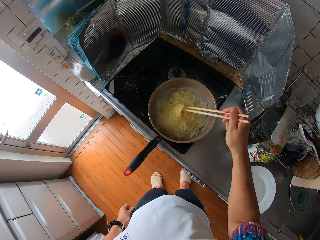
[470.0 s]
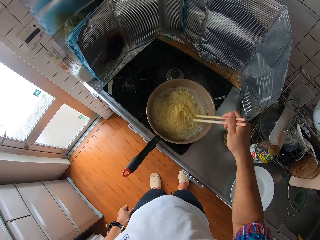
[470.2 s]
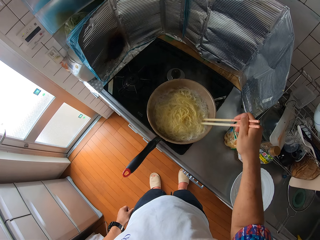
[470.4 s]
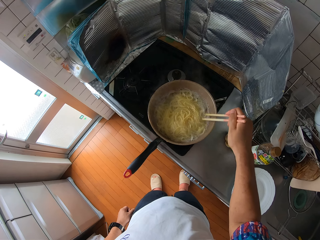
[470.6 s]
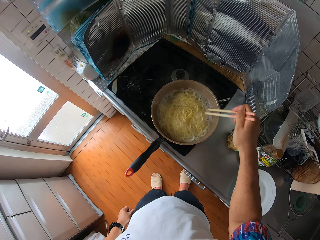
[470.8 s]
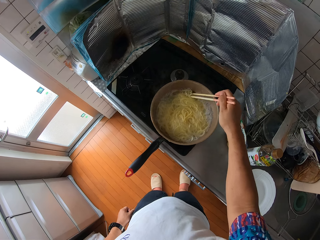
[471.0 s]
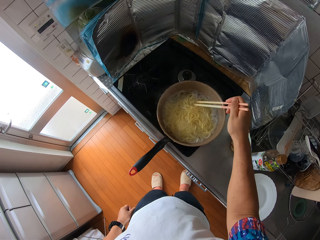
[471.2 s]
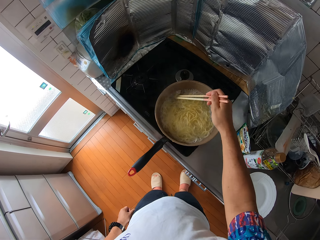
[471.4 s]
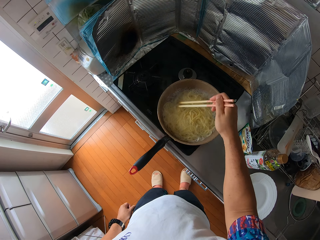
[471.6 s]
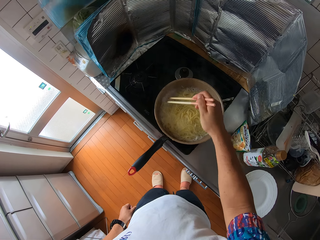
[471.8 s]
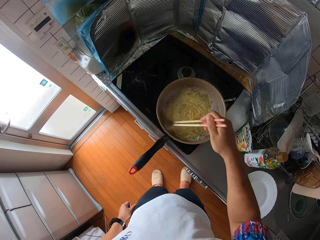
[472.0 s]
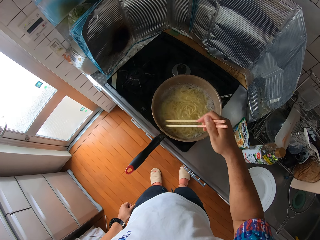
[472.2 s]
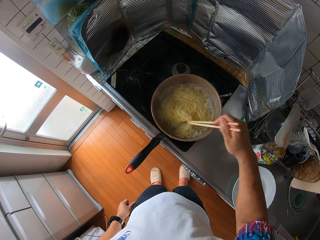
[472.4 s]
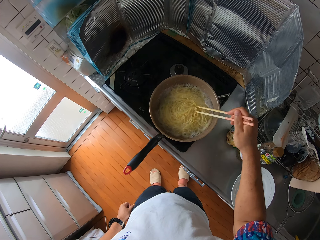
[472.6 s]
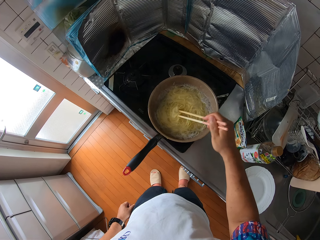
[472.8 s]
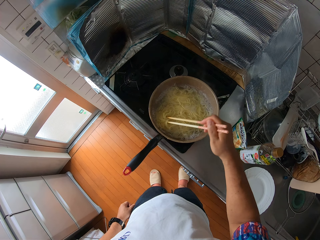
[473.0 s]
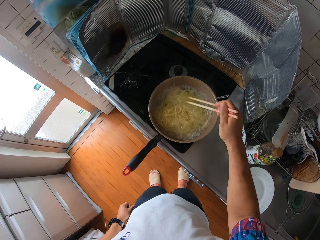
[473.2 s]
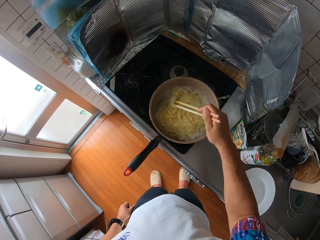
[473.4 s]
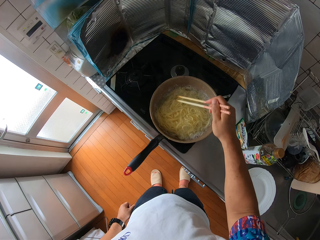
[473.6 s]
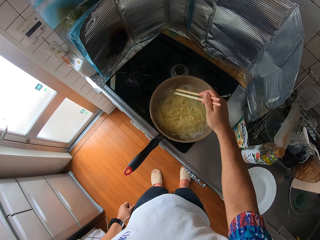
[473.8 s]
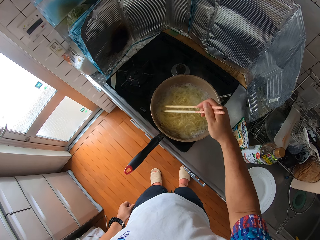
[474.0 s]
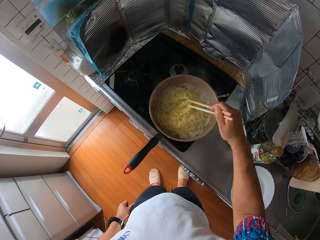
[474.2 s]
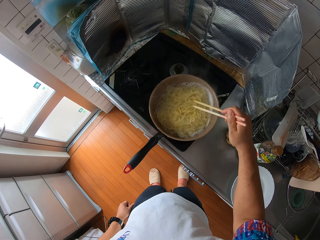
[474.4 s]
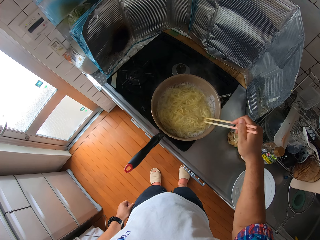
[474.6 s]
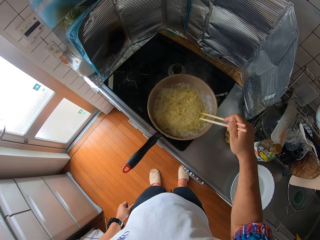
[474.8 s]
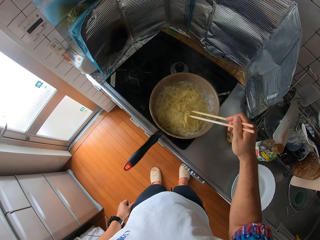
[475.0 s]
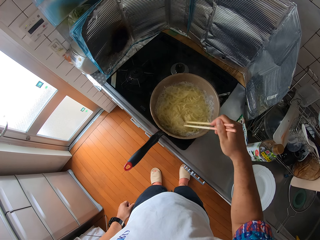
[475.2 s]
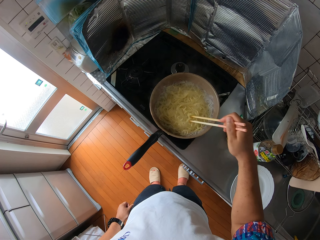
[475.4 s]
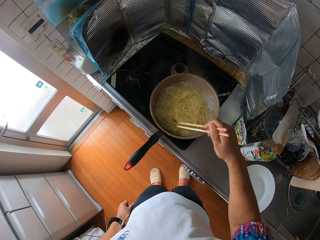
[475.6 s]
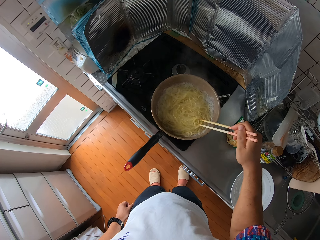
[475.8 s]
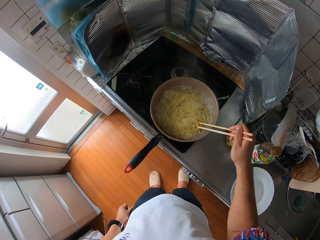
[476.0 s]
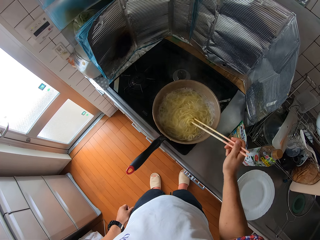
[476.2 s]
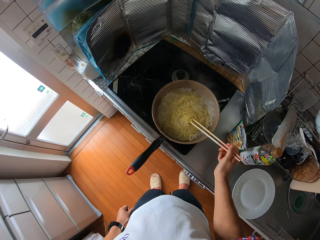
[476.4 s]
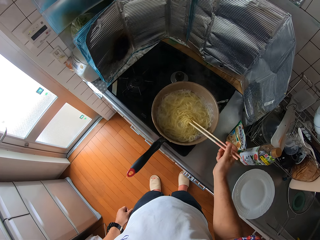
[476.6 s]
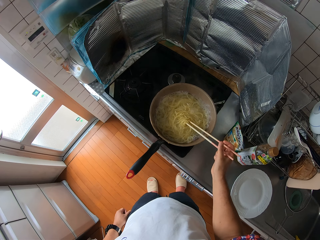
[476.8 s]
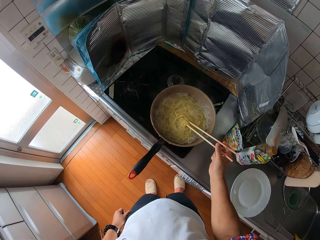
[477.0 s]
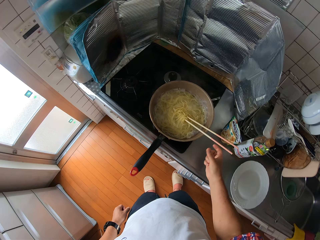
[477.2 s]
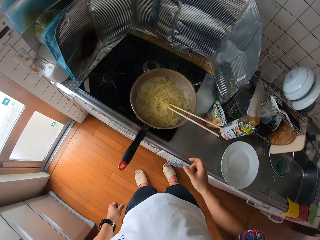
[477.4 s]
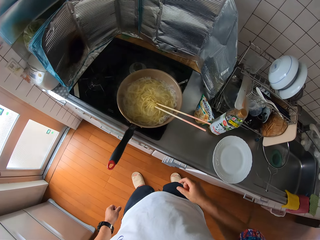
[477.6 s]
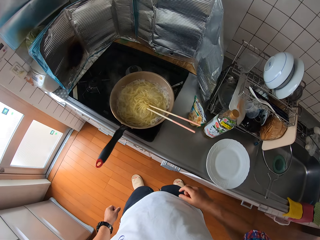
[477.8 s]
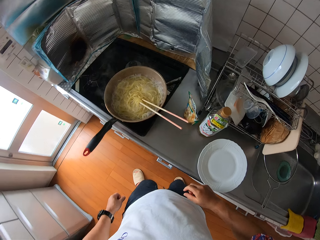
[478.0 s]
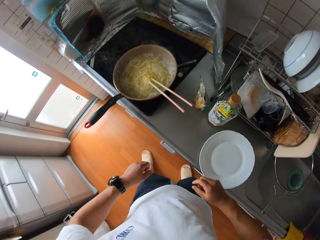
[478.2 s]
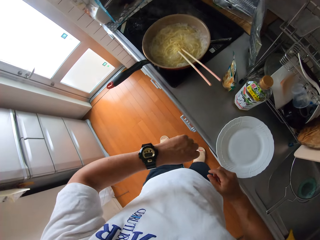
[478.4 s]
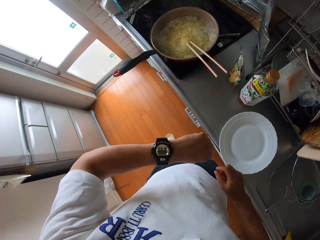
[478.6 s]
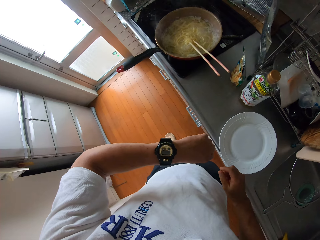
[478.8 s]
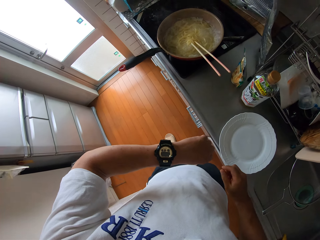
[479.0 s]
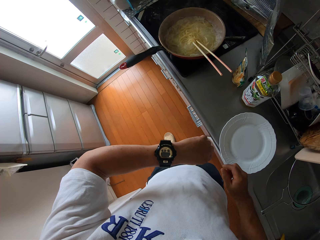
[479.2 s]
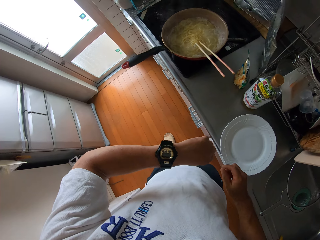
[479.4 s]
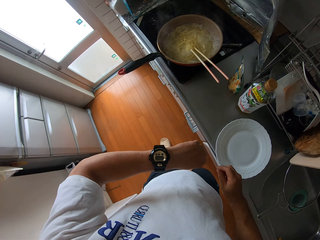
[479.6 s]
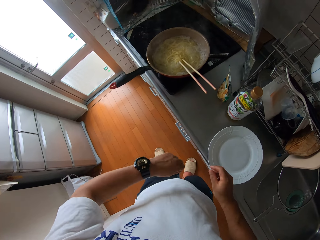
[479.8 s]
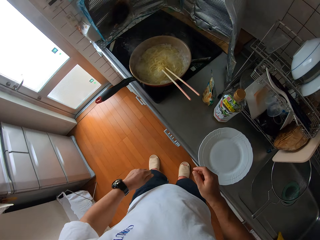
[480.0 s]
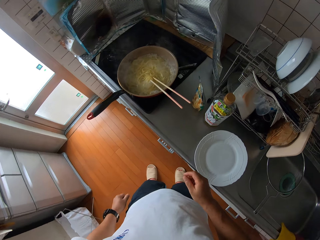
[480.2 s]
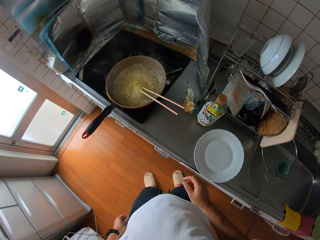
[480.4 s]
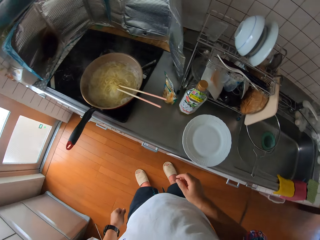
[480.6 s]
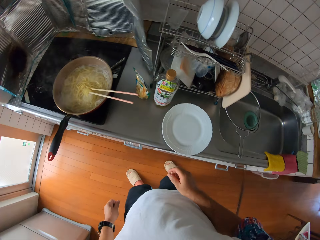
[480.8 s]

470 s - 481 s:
The camera wearer leans the chopsticks on the cooking pot. They move a leg, look at the wrist watch, and move a leg.

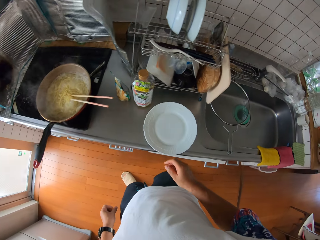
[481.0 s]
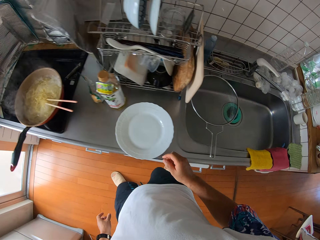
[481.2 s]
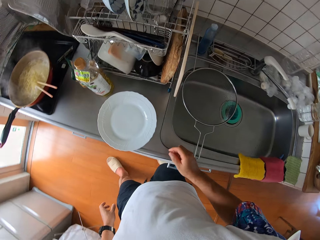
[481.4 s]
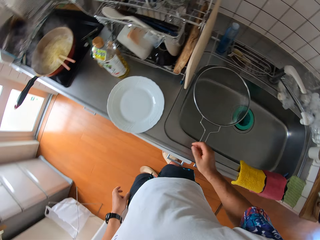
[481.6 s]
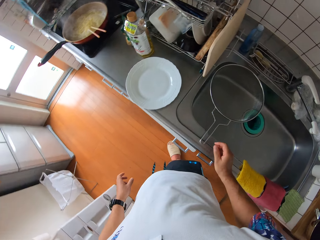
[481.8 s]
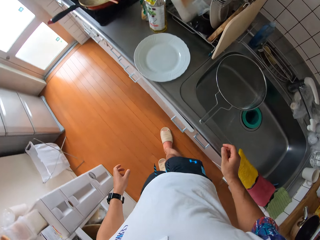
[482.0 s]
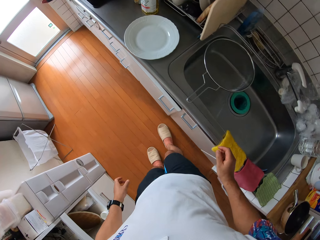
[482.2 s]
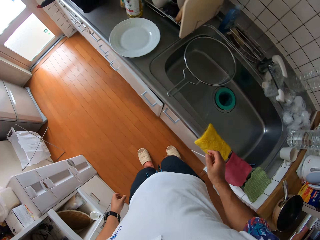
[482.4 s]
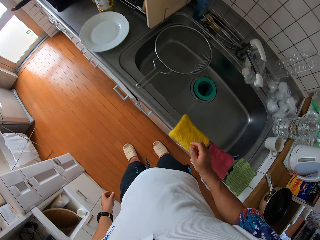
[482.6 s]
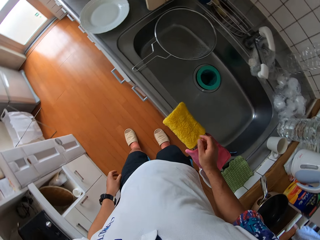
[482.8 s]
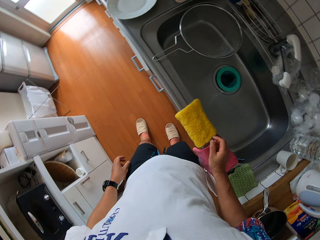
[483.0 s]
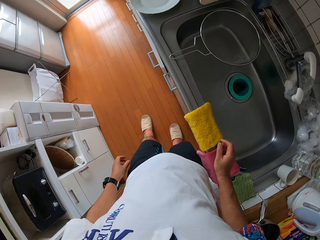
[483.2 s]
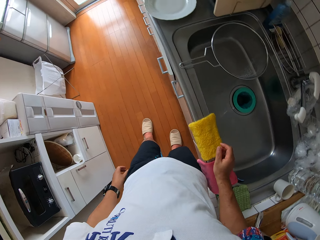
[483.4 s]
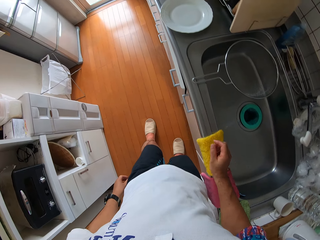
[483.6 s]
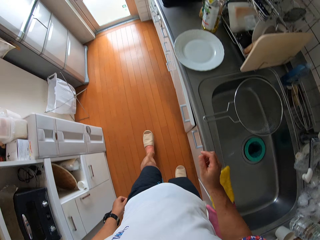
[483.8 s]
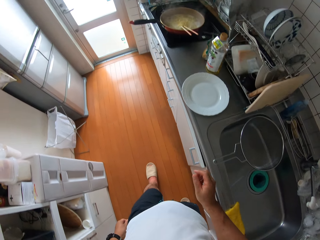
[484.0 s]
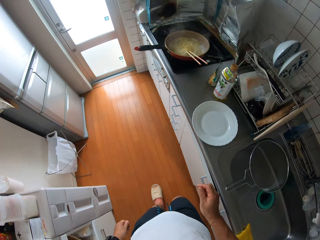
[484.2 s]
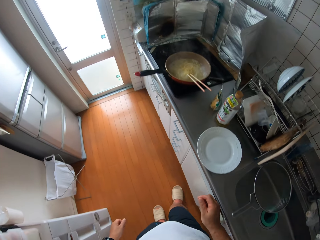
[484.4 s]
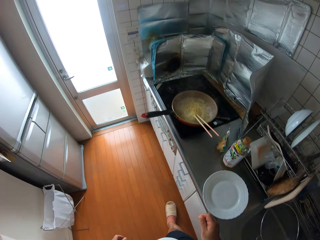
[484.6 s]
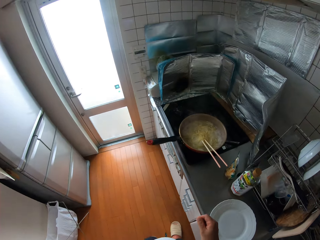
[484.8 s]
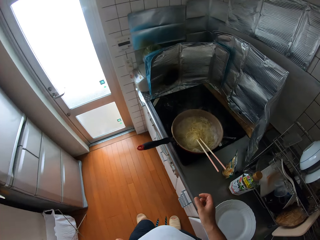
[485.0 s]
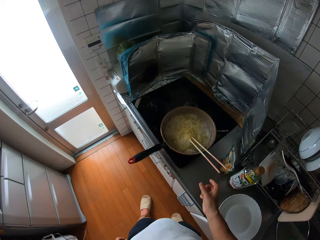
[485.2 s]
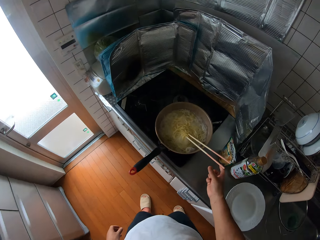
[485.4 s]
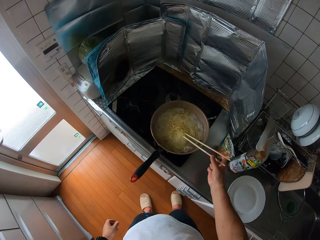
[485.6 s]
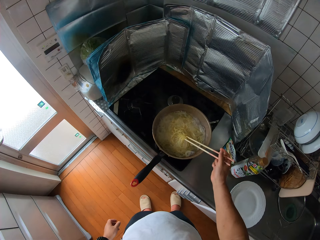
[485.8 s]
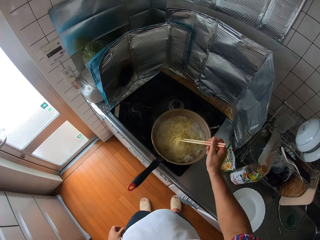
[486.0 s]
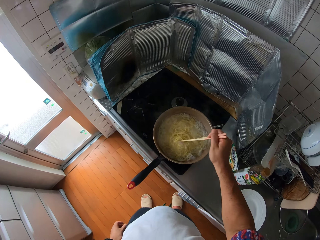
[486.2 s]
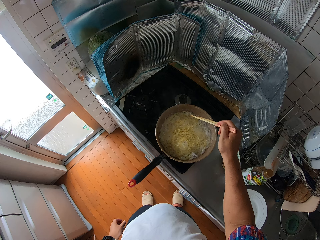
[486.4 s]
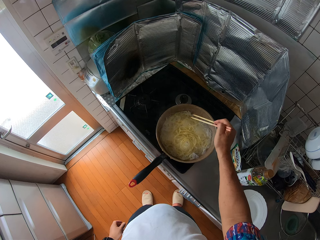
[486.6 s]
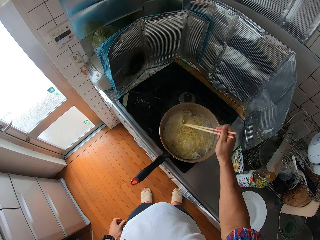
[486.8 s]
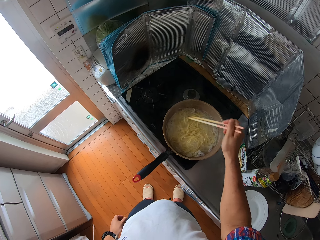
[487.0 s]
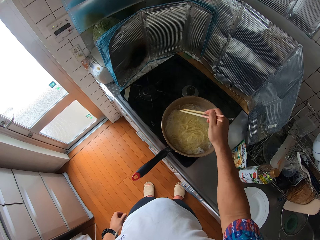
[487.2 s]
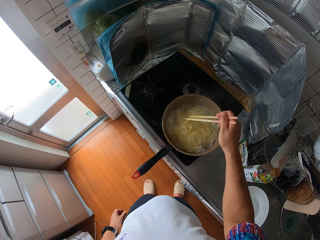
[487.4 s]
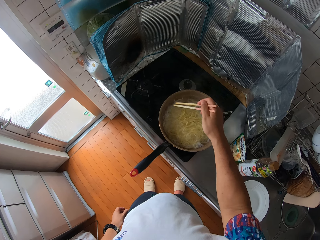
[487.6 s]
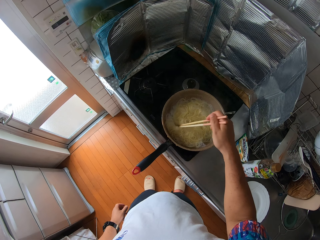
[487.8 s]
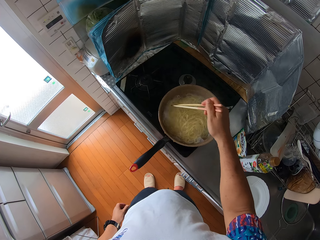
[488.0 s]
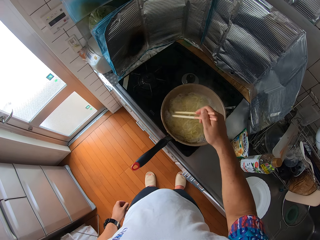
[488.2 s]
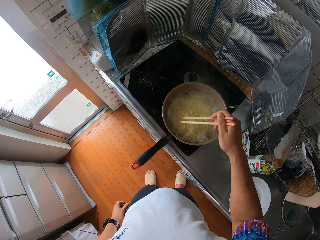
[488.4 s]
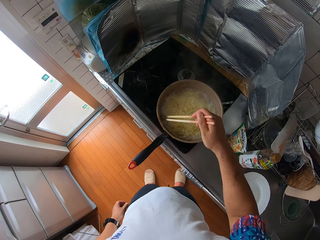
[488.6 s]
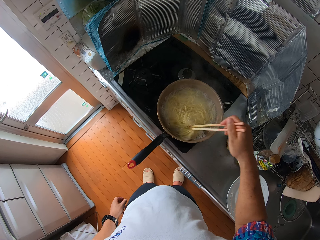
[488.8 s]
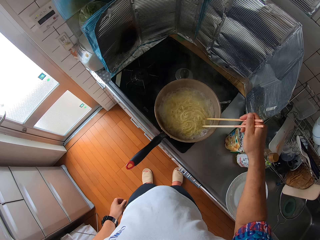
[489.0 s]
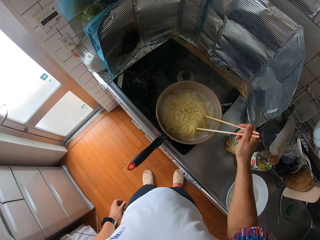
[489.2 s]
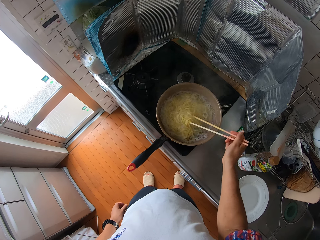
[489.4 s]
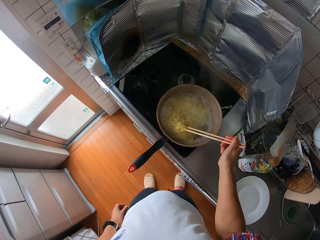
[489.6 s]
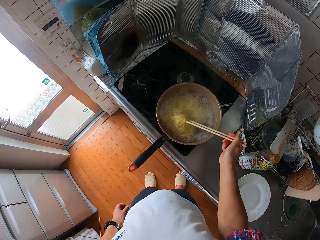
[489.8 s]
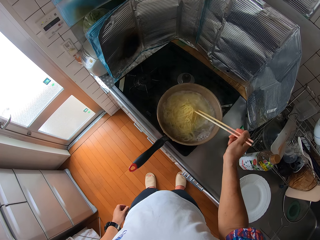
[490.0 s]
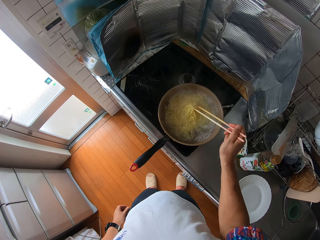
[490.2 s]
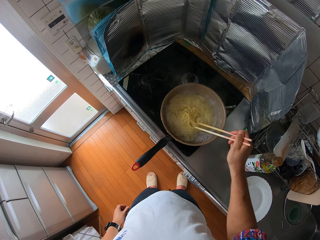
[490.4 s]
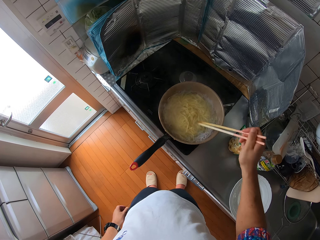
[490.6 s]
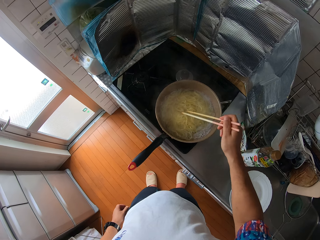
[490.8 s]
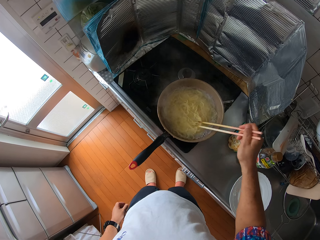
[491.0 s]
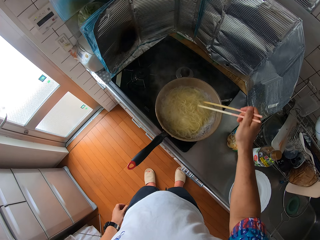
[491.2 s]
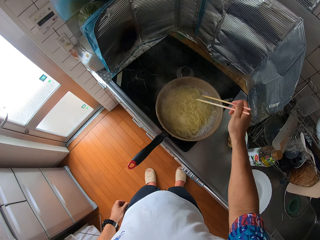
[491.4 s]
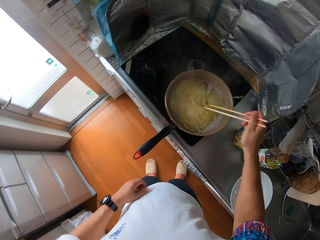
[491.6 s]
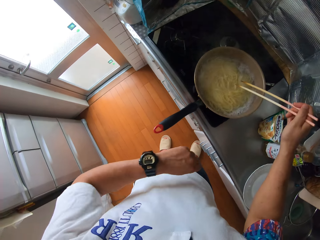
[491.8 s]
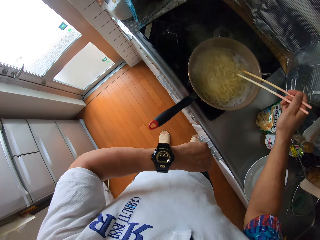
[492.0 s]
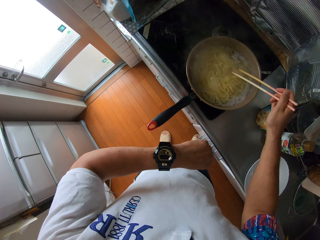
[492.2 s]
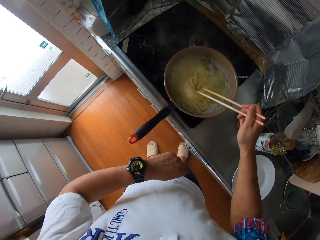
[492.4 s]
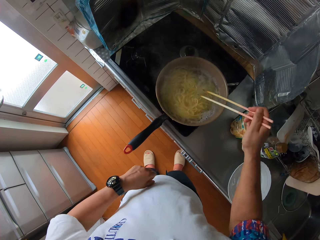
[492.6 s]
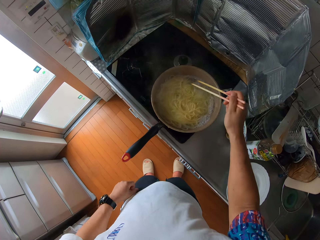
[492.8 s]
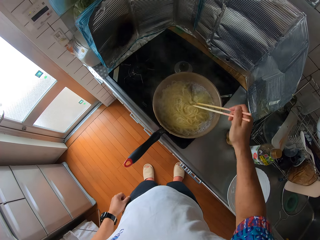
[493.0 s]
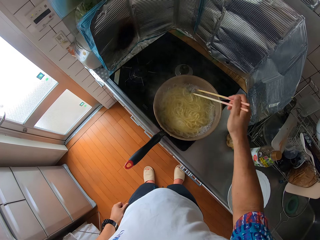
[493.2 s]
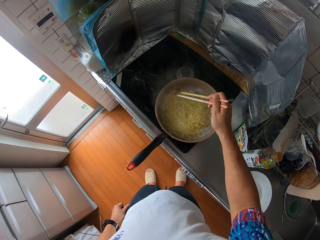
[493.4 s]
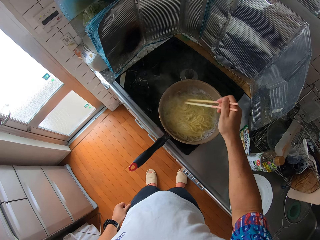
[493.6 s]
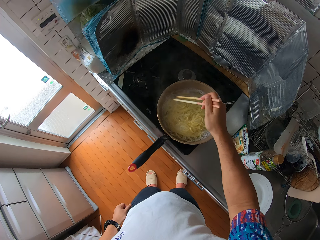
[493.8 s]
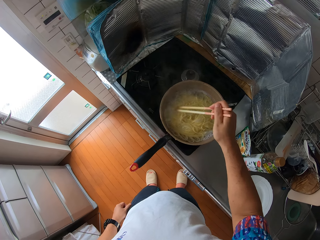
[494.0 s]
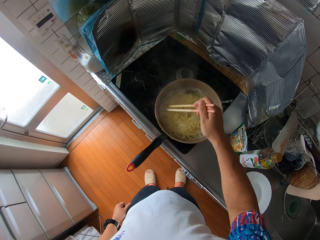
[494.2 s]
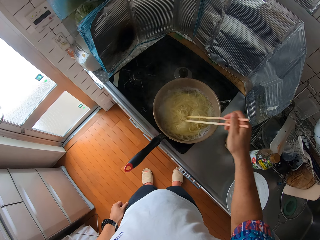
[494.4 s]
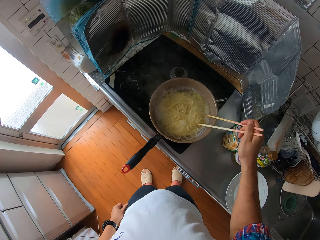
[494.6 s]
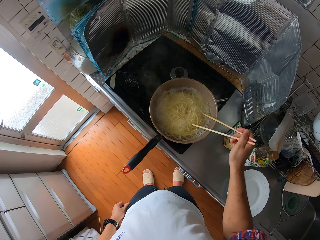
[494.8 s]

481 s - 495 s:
The camera wearer moves a leg. They walk backwards, walk forward, pick up chopsticks and stir the spaghetti. They look at the wrist watch.
